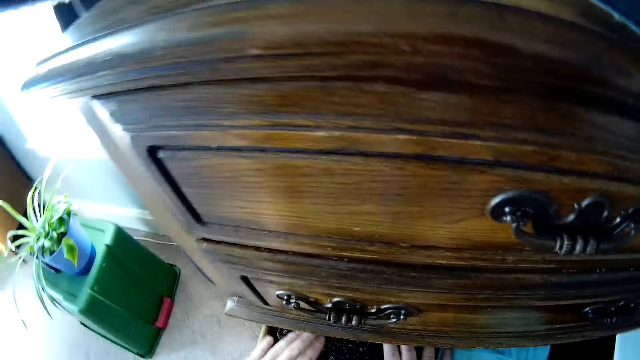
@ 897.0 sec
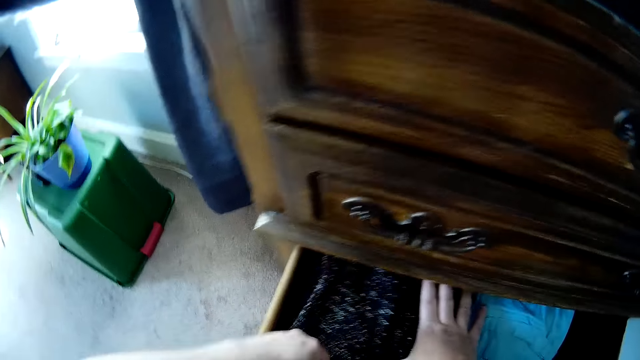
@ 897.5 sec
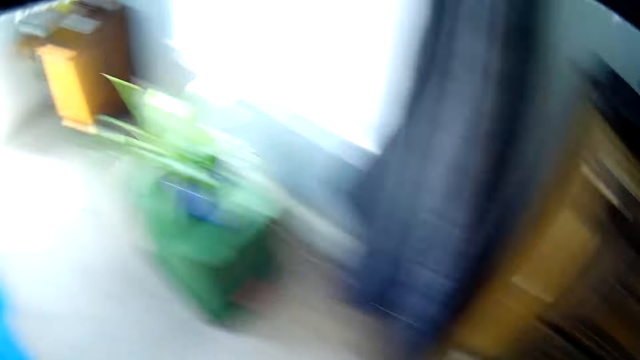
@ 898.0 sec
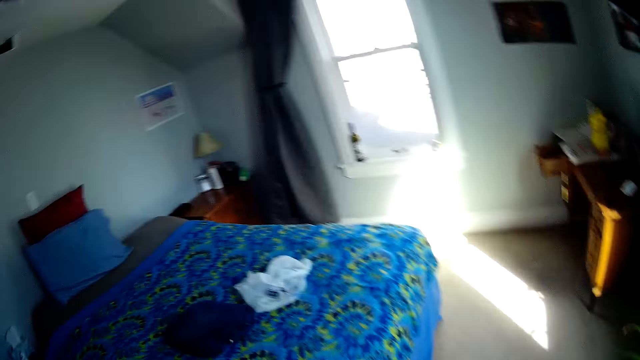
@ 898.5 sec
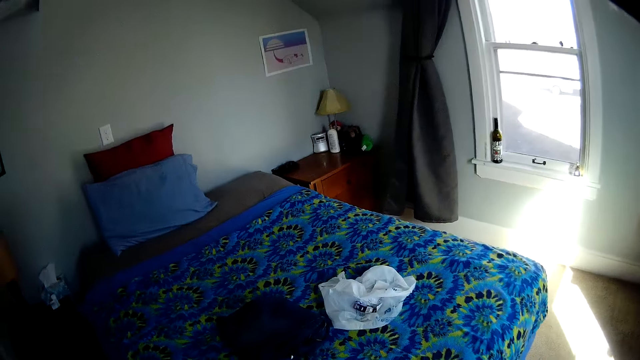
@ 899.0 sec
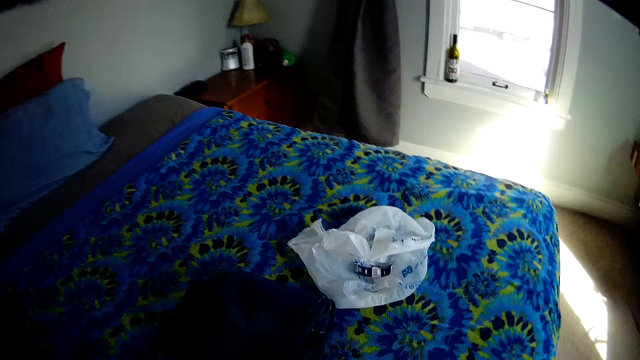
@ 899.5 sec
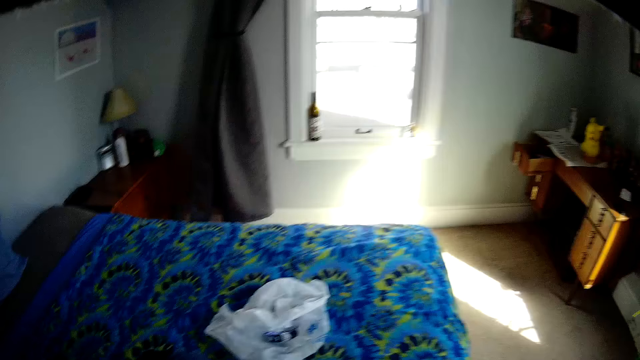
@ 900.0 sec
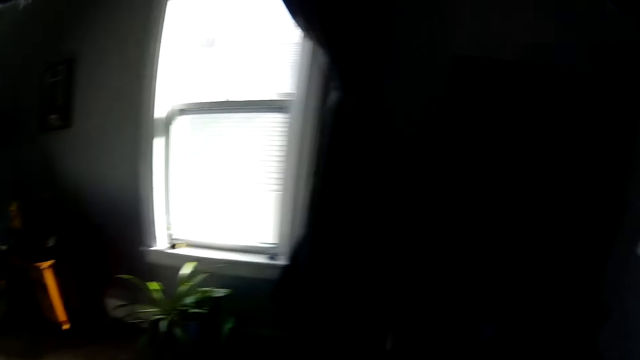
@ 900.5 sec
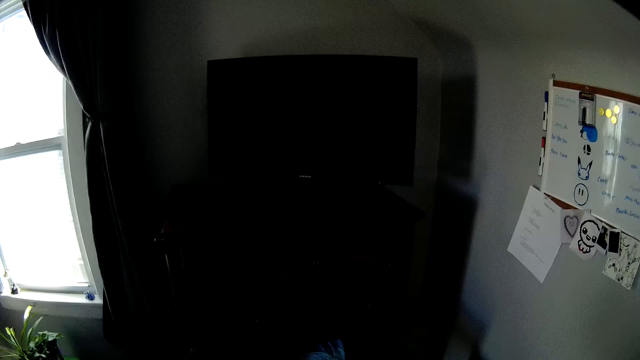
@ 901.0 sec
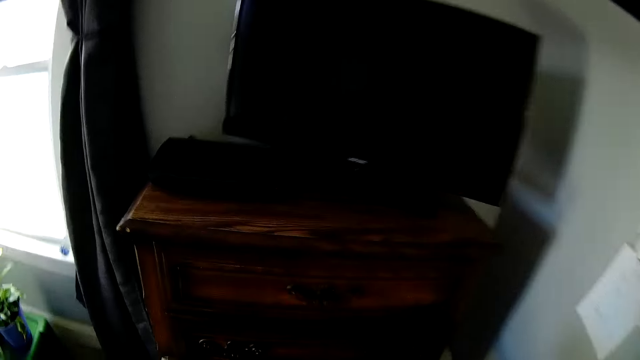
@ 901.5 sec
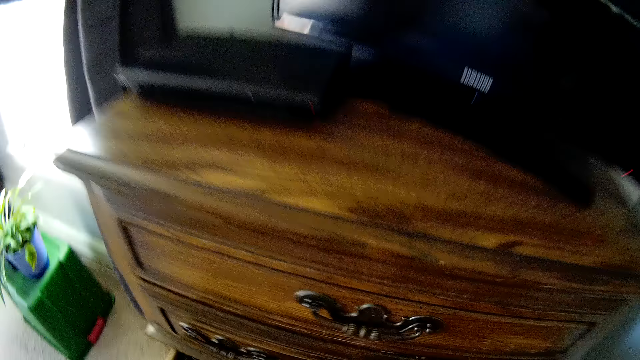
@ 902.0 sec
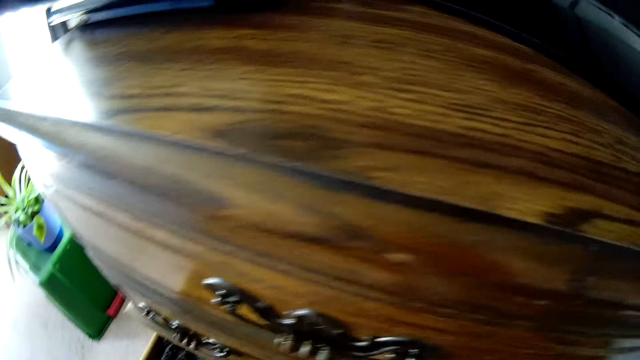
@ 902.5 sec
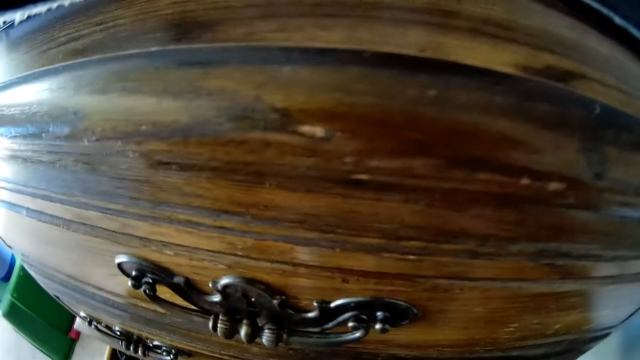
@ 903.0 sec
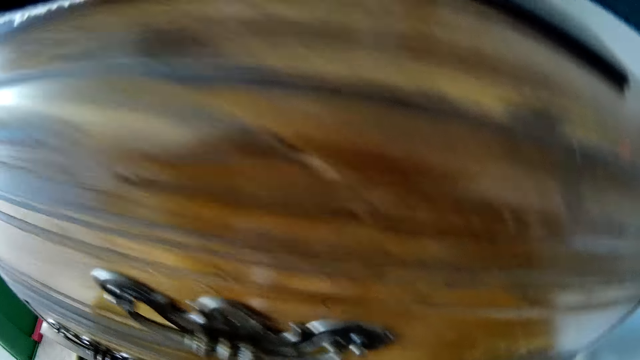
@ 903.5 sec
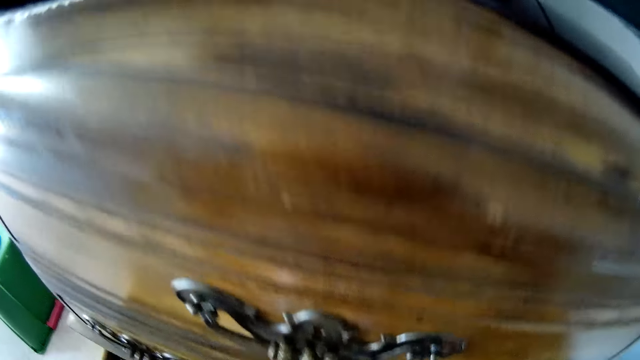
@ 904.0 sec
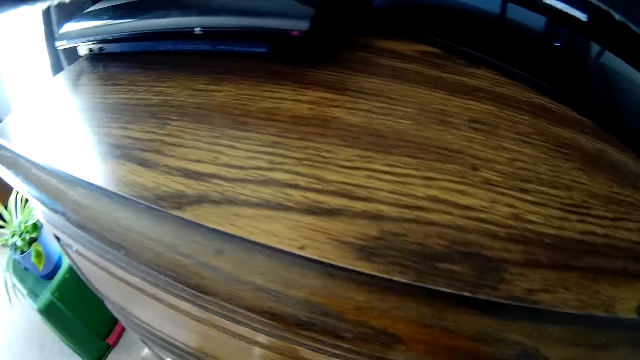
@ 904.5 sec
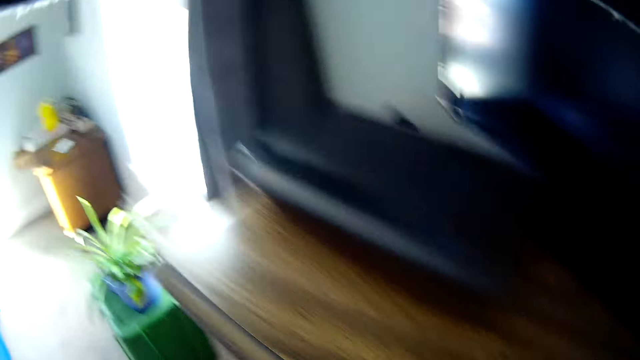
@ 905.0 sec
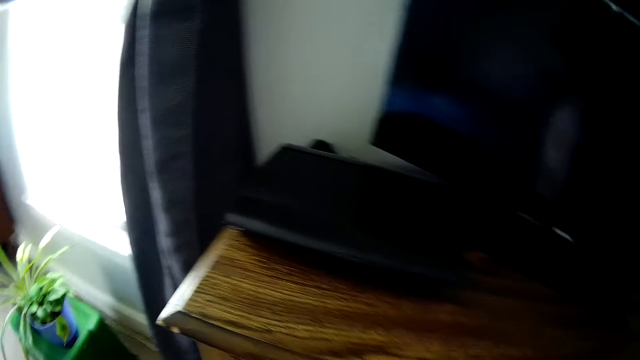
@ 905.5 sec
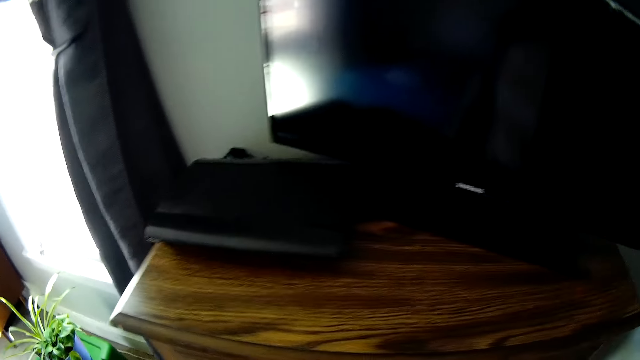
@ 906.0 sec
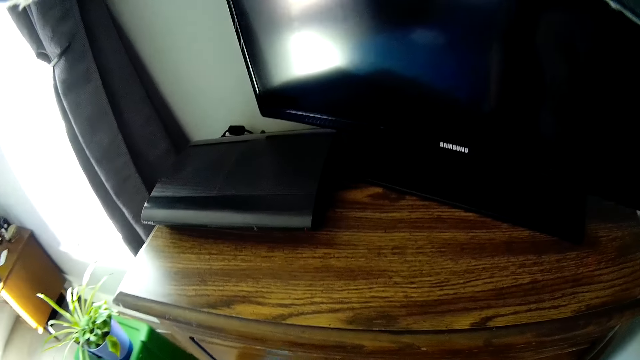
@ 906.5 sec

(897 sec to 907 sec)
The camera wearer arranges cloths in the drawer. They turn around the room. They pick a trouser from the bed. They turn around the room. They place the trouser in the drawer. They pick a cloth from the drawer.

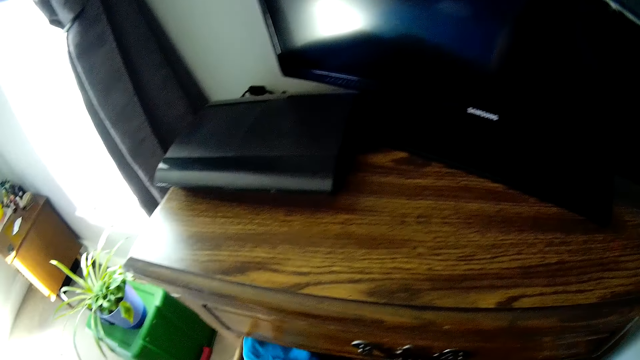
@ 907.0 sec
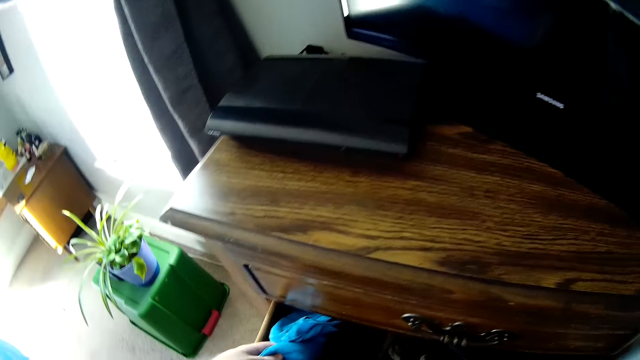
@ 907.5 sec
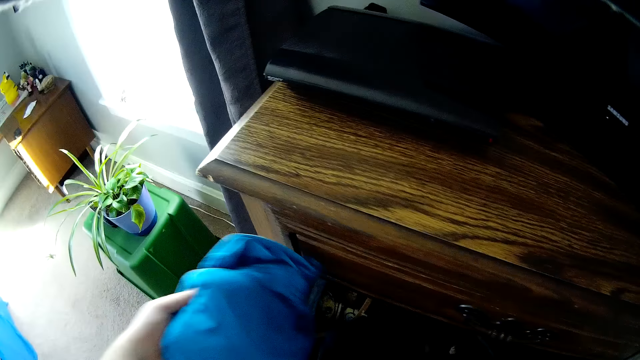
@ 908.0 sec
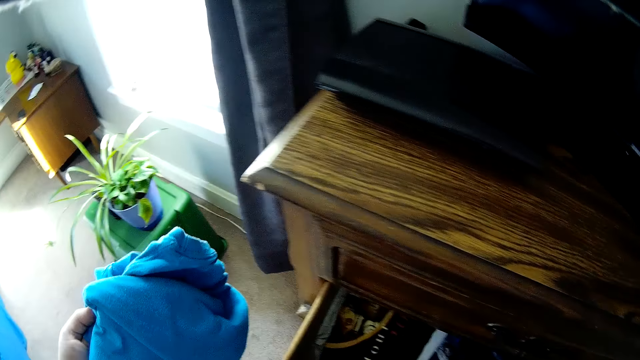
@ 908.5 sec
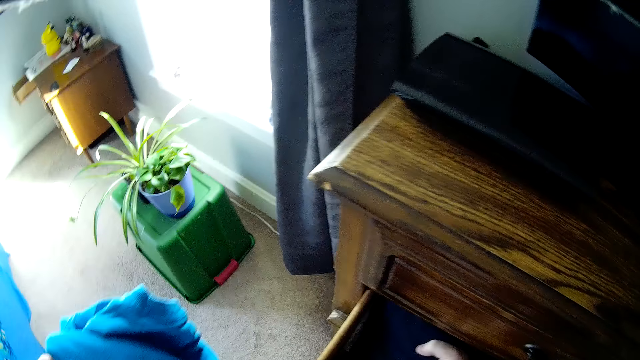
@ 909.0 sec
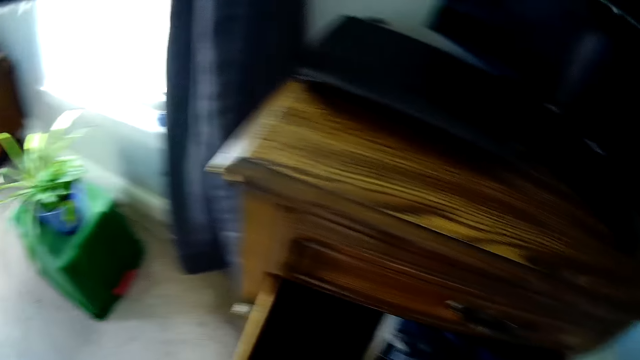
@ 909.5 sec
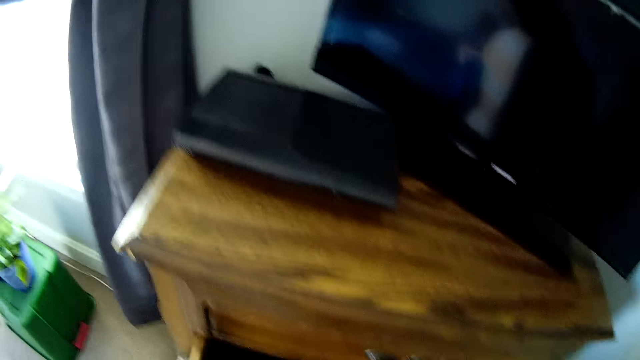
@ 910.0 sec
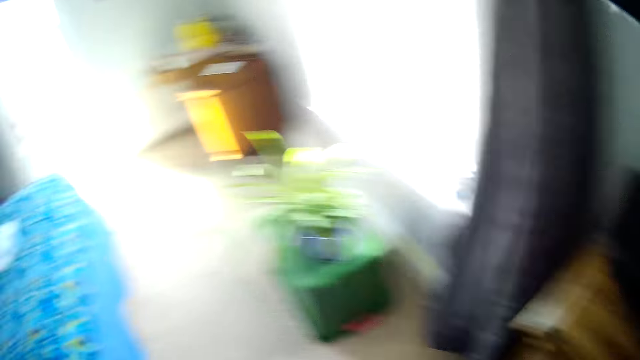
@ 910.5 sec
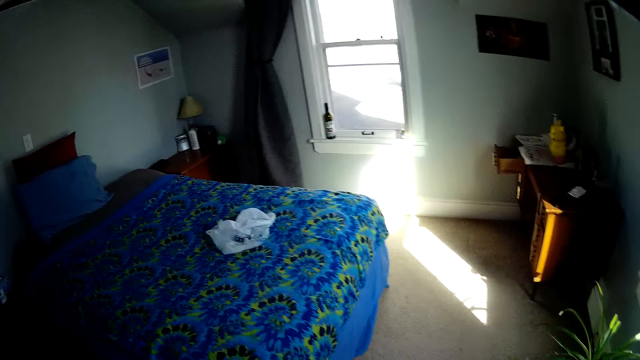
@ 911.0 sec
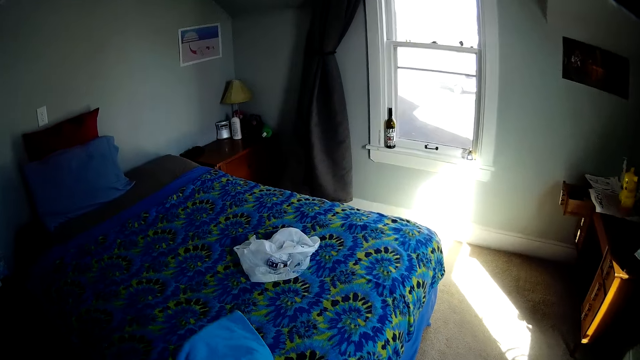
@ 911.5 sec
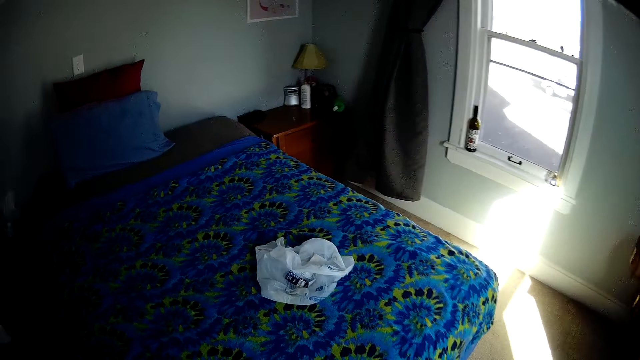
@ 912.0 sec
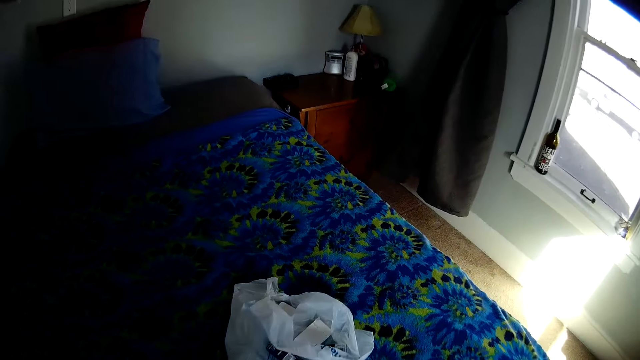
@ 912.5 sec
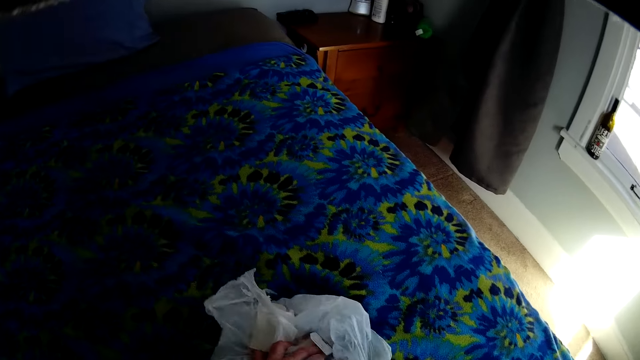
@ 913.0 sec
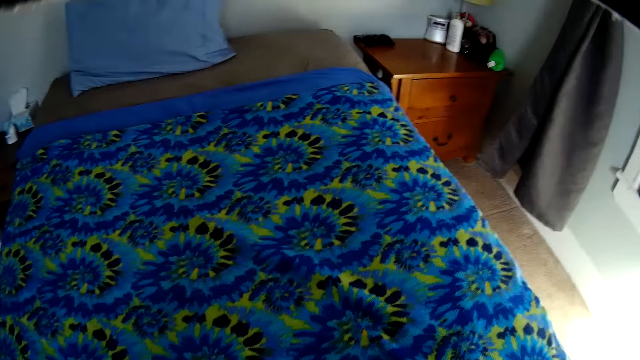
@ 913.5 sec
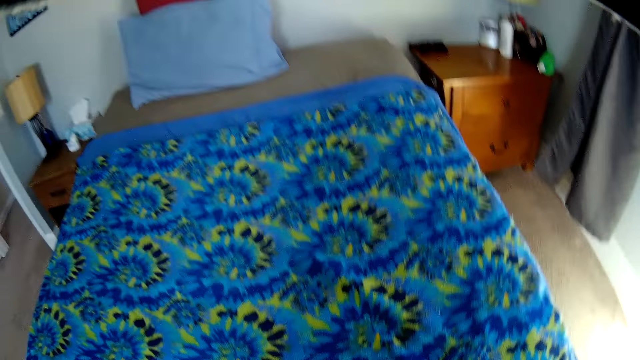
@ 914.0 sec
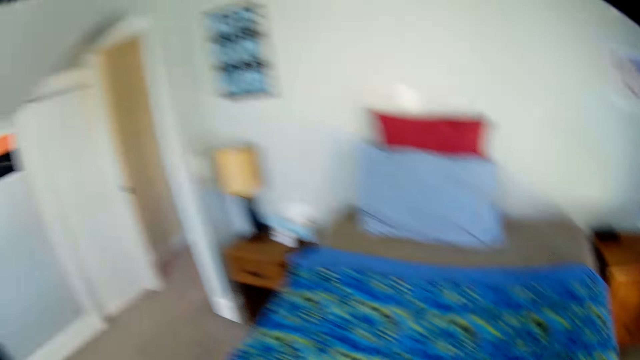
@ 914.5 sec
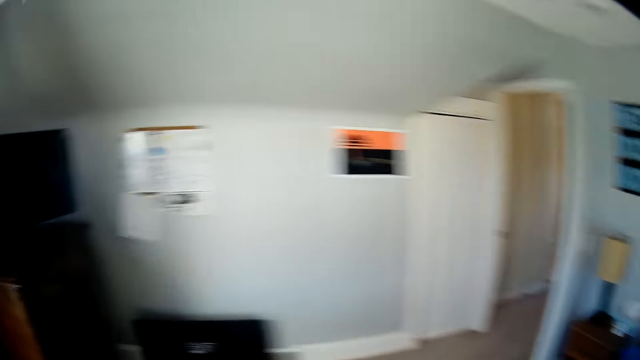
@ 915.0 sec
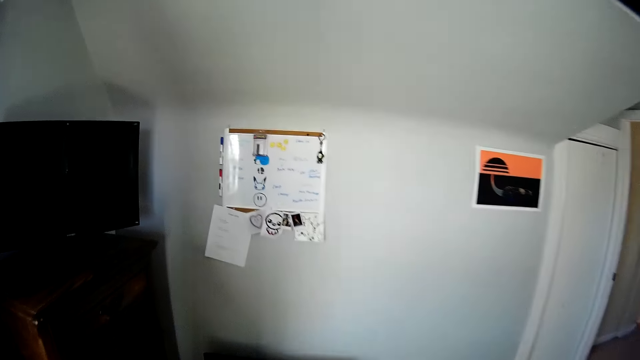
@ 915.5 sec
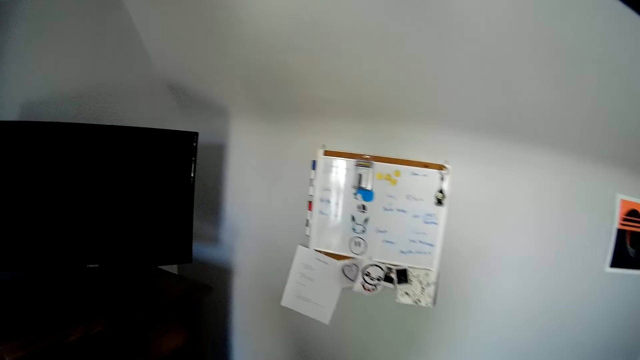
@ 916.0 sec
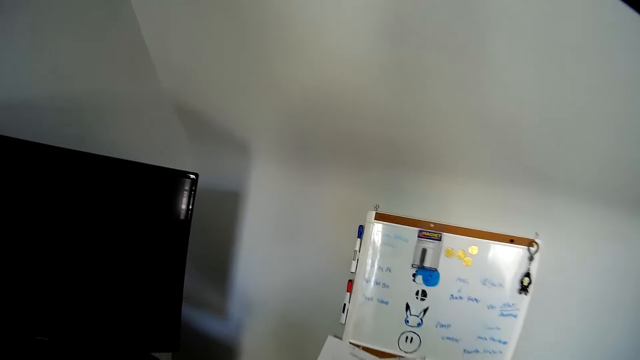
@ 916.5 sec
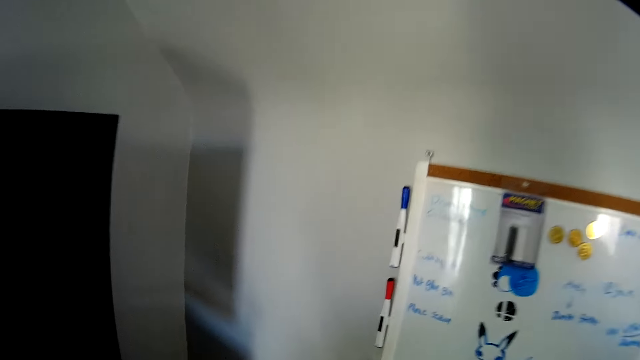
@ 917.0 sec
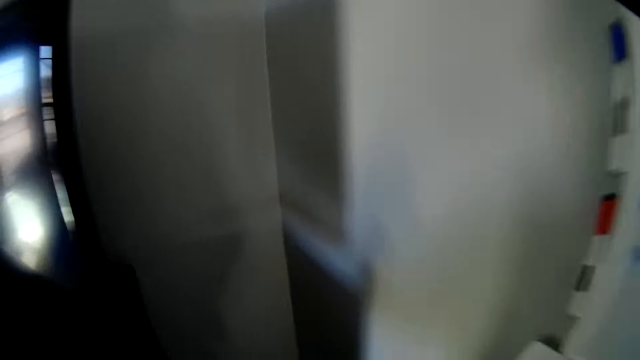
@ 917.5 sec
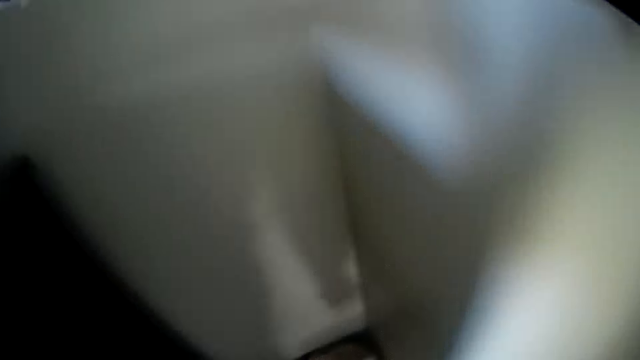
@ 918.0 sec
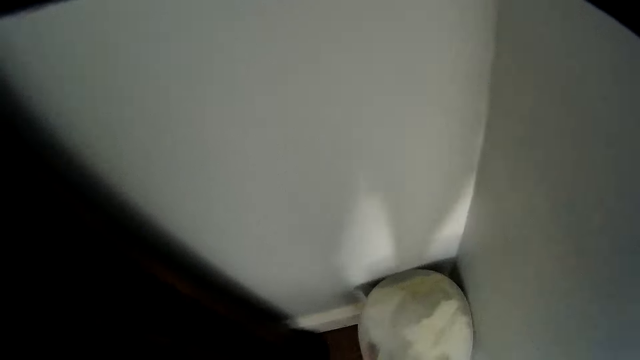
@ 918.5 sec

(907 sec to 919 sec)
The camera wearer looks at the cloth. They take the cloth on the drawer. They walk around the room. They pick a nylon bag from the bed. They fold the nylon bag. They turn around the room. They walk around the room.
